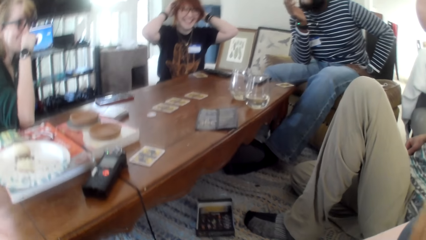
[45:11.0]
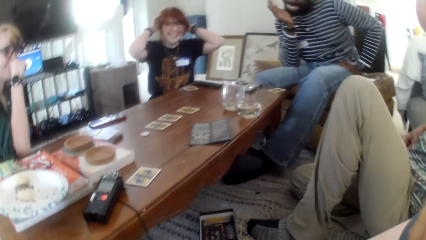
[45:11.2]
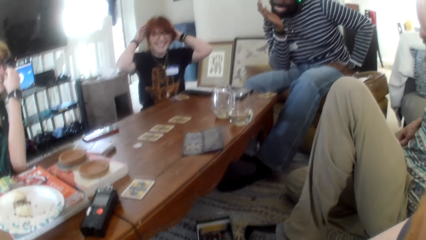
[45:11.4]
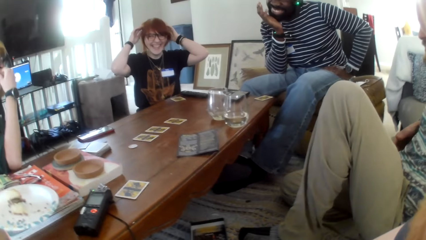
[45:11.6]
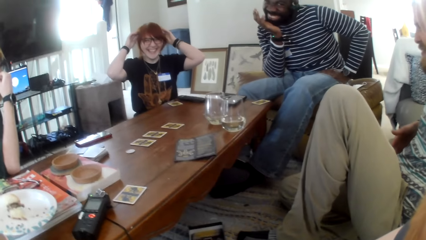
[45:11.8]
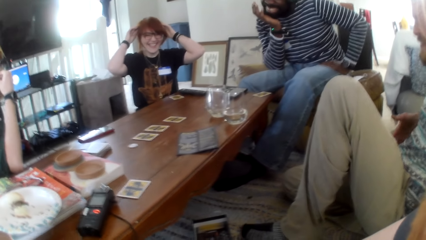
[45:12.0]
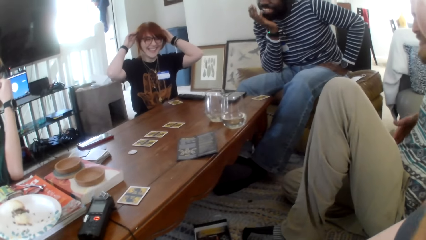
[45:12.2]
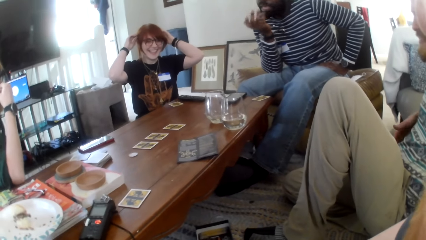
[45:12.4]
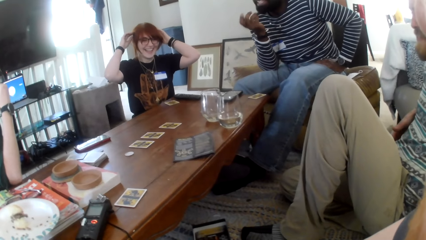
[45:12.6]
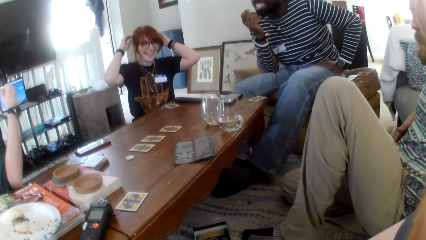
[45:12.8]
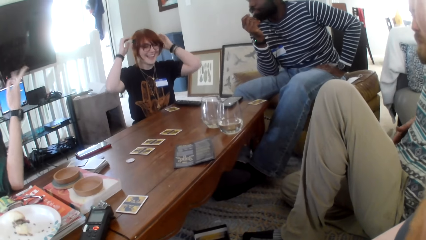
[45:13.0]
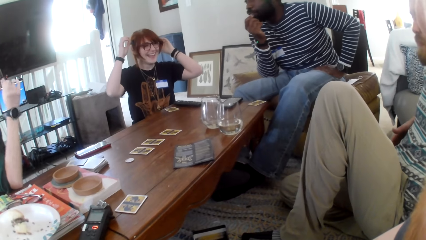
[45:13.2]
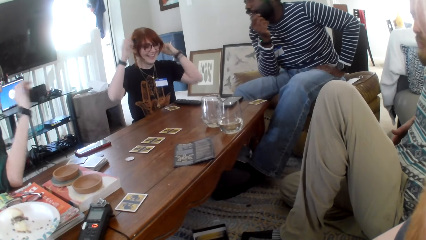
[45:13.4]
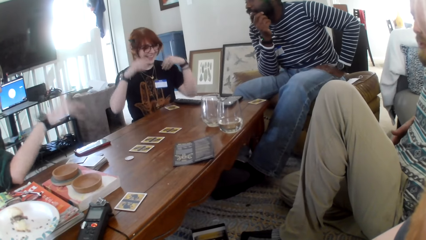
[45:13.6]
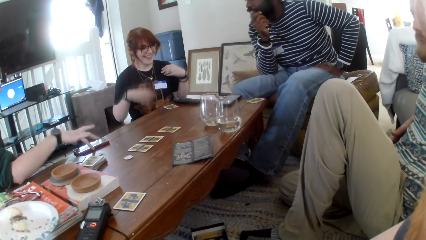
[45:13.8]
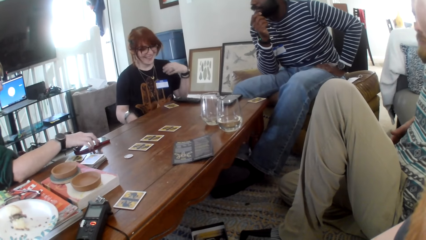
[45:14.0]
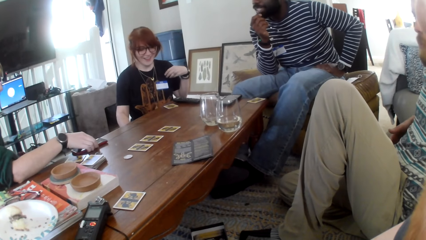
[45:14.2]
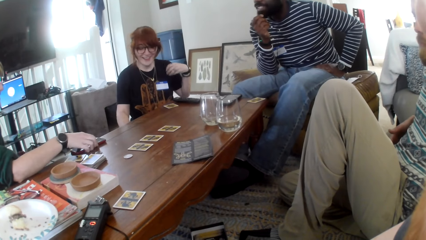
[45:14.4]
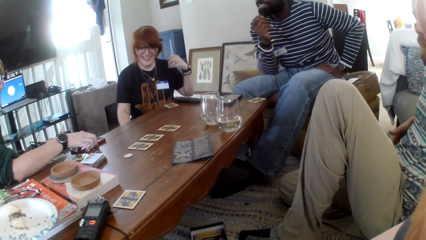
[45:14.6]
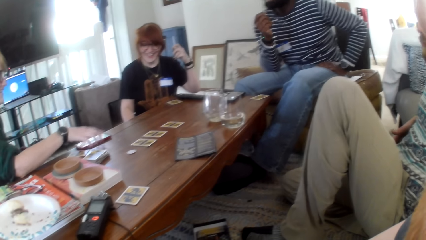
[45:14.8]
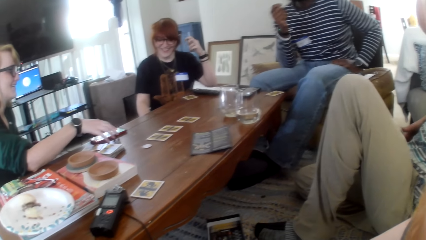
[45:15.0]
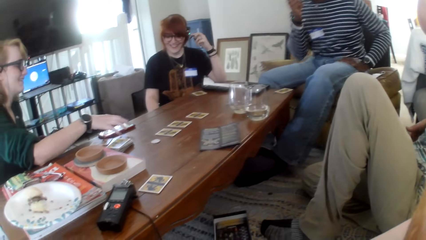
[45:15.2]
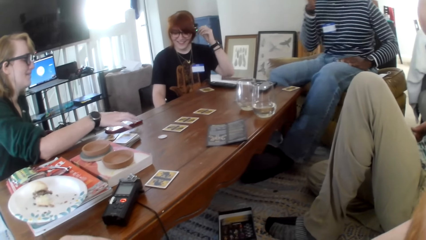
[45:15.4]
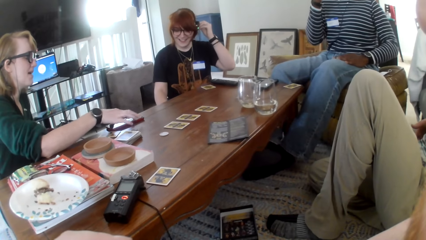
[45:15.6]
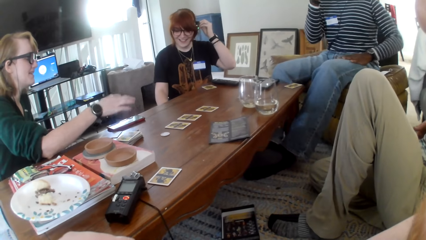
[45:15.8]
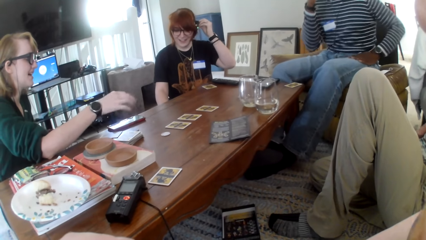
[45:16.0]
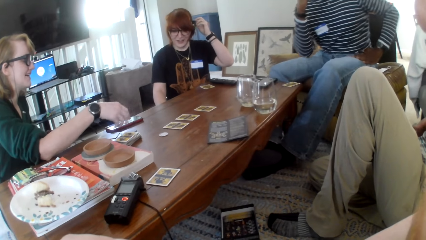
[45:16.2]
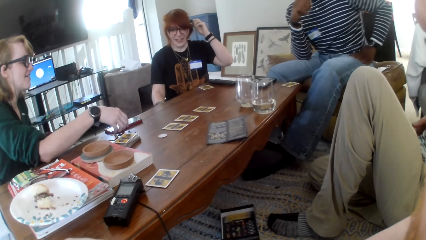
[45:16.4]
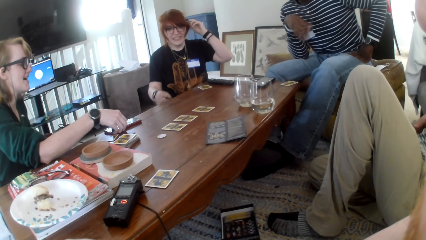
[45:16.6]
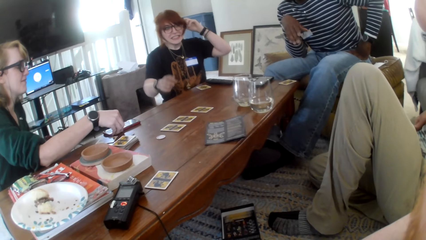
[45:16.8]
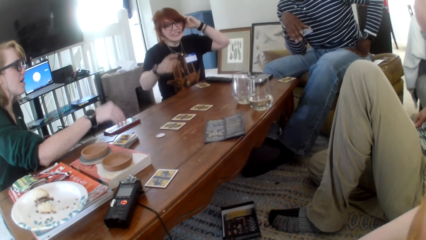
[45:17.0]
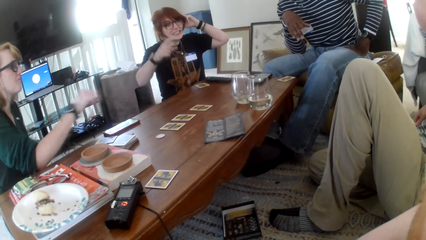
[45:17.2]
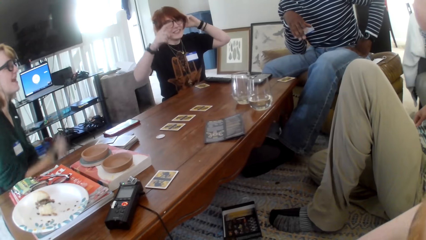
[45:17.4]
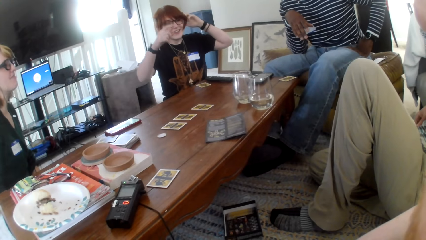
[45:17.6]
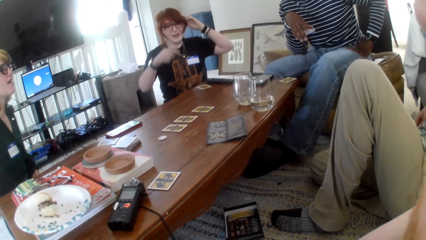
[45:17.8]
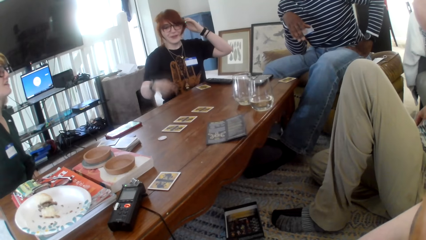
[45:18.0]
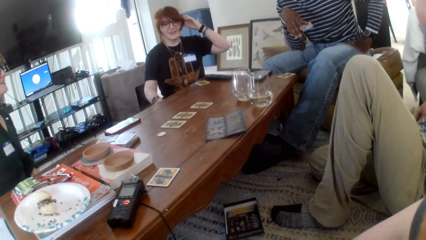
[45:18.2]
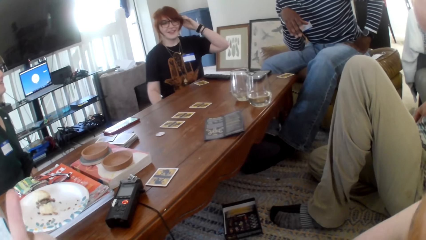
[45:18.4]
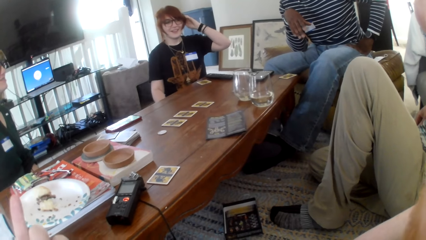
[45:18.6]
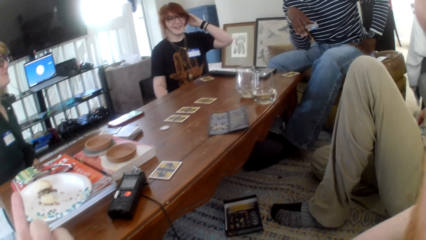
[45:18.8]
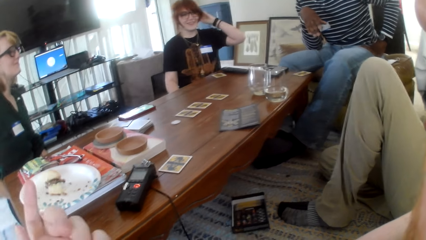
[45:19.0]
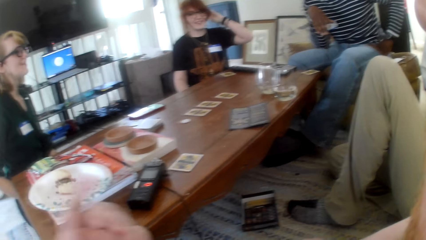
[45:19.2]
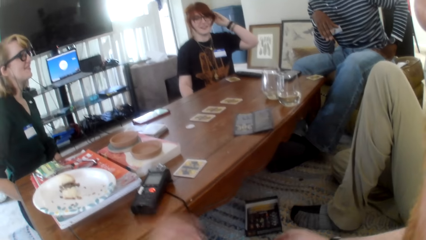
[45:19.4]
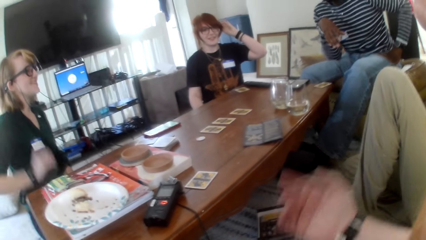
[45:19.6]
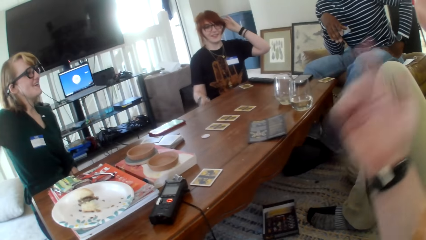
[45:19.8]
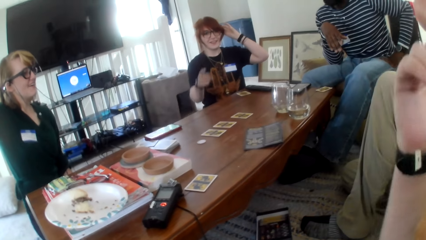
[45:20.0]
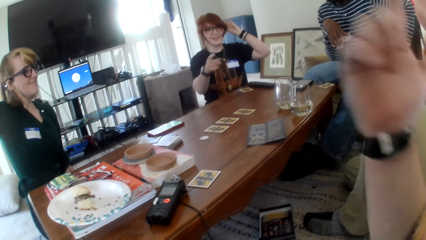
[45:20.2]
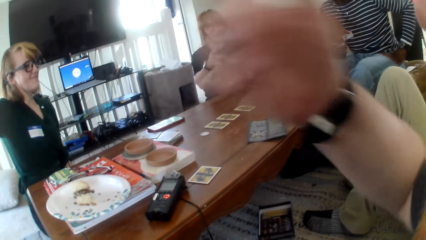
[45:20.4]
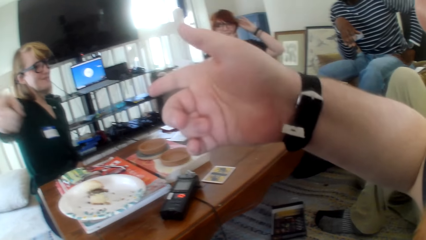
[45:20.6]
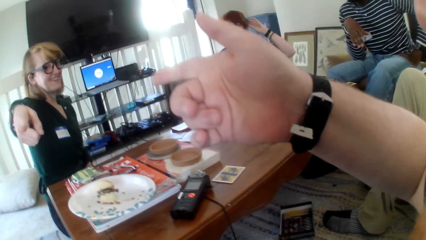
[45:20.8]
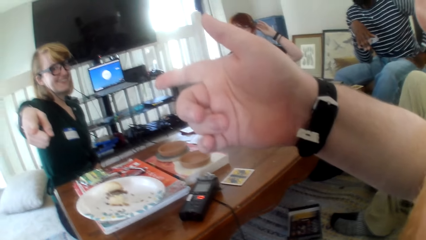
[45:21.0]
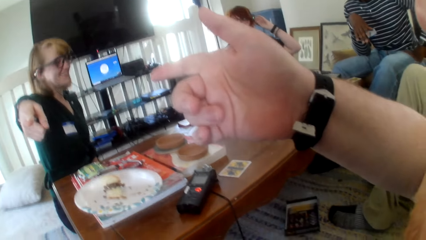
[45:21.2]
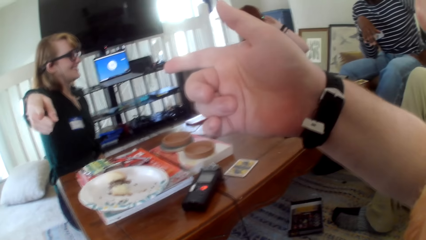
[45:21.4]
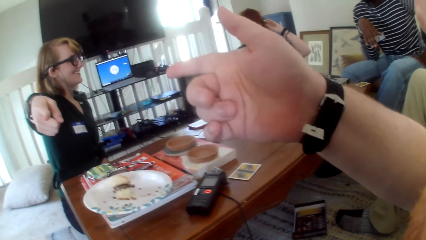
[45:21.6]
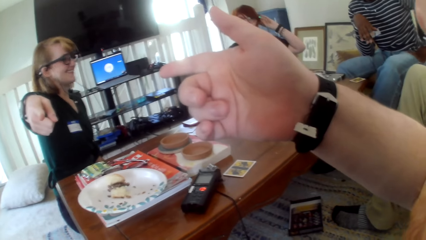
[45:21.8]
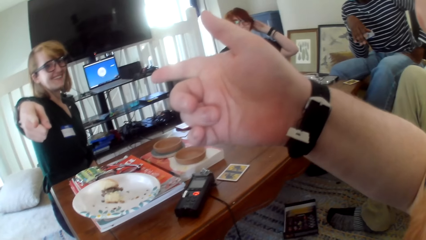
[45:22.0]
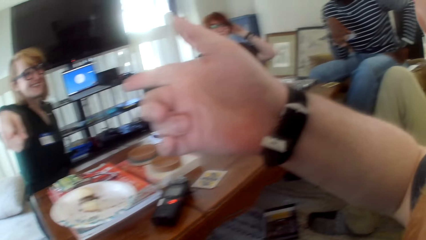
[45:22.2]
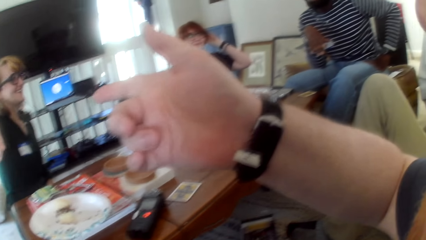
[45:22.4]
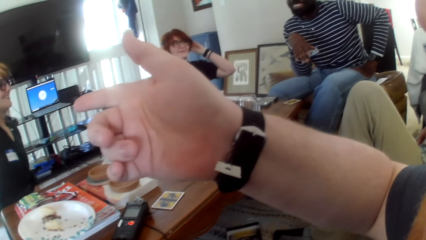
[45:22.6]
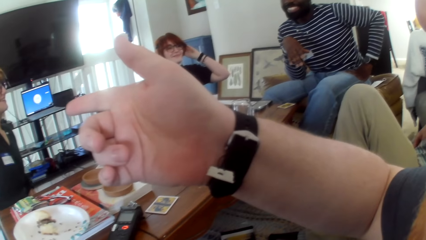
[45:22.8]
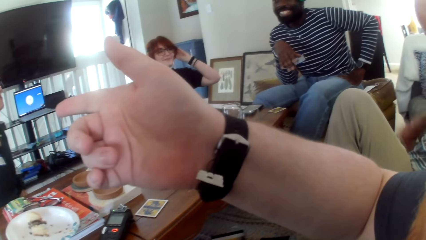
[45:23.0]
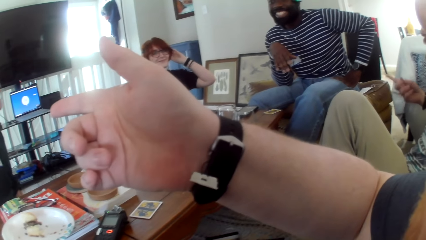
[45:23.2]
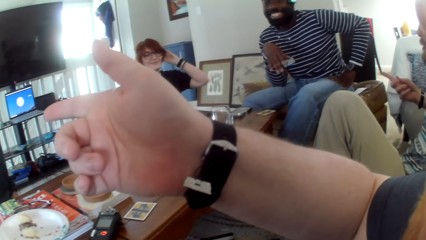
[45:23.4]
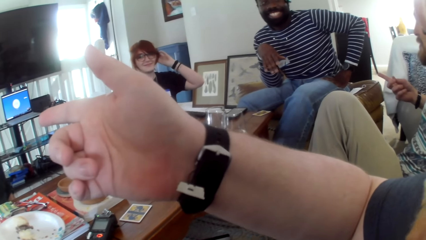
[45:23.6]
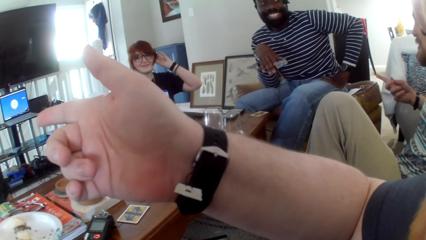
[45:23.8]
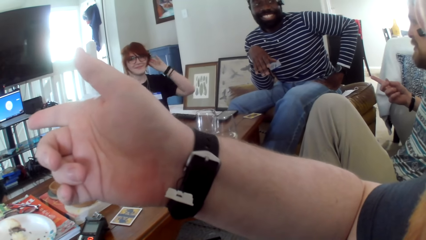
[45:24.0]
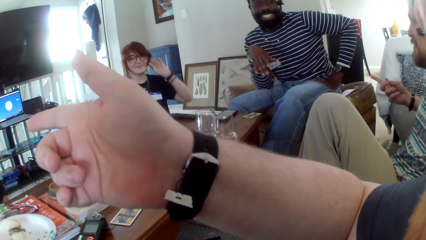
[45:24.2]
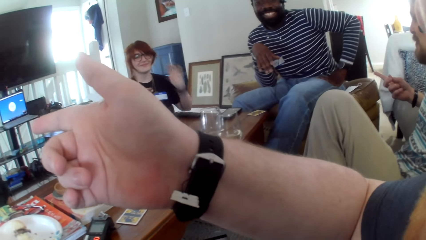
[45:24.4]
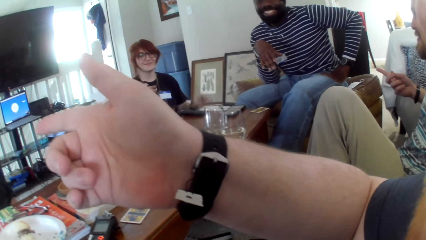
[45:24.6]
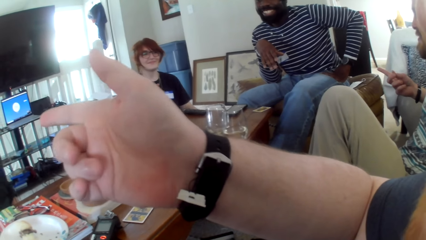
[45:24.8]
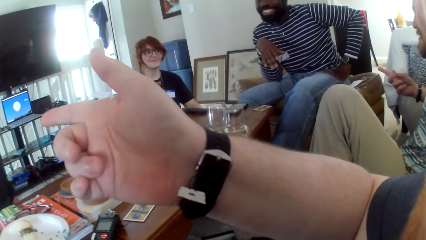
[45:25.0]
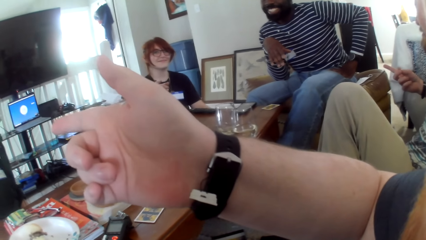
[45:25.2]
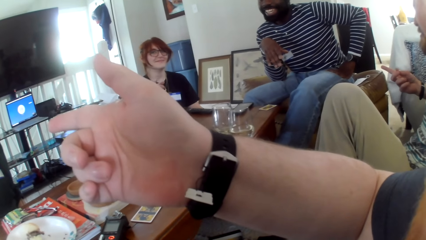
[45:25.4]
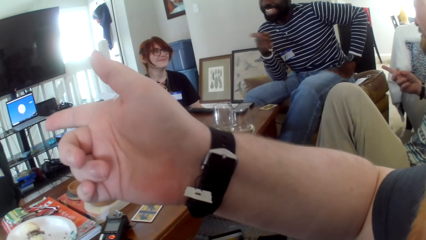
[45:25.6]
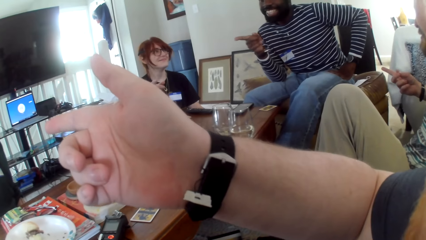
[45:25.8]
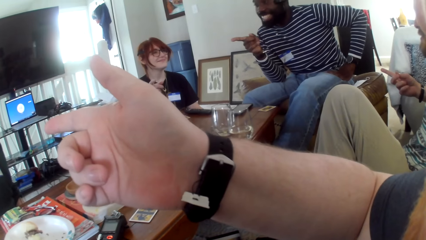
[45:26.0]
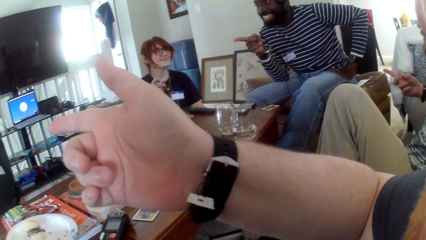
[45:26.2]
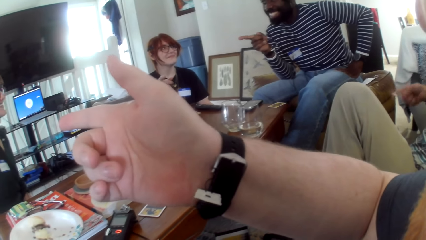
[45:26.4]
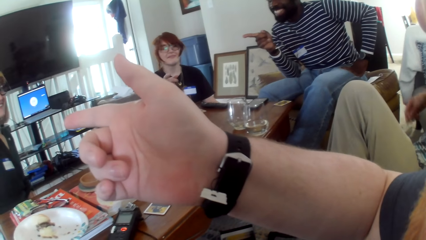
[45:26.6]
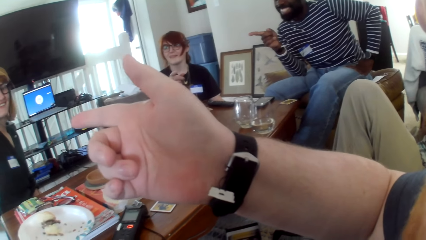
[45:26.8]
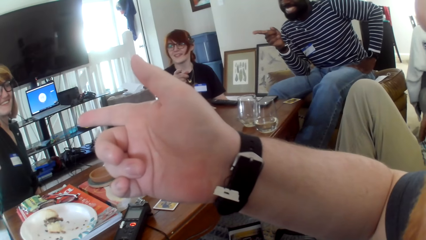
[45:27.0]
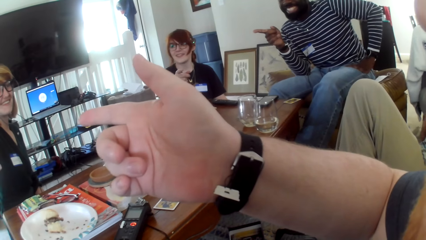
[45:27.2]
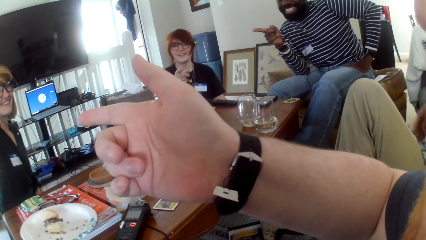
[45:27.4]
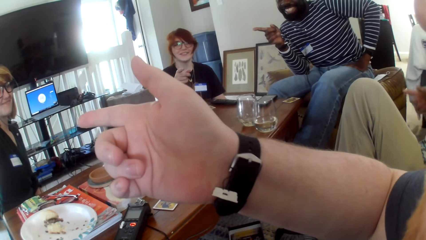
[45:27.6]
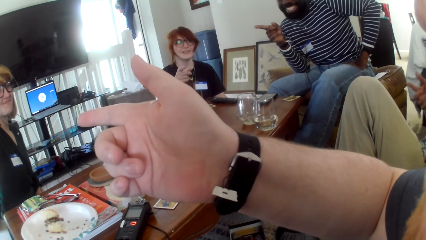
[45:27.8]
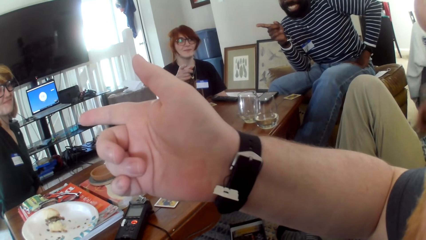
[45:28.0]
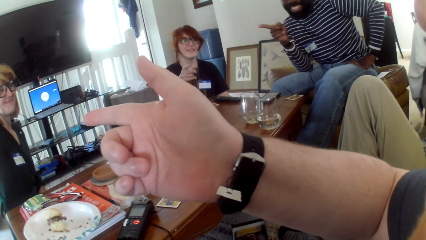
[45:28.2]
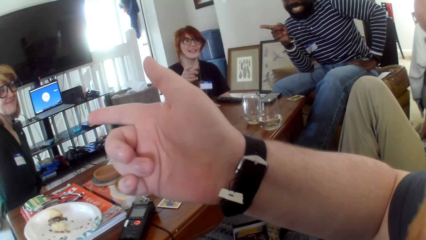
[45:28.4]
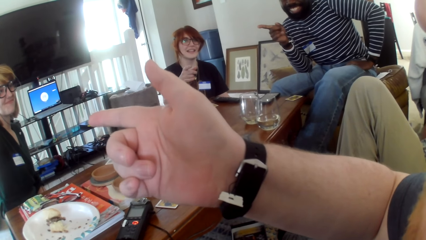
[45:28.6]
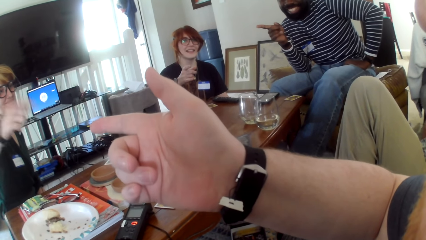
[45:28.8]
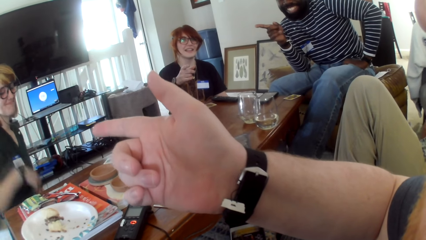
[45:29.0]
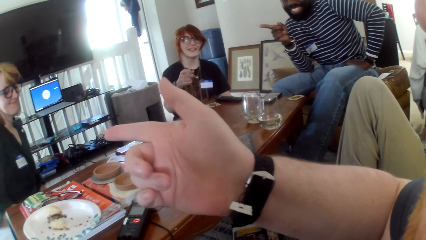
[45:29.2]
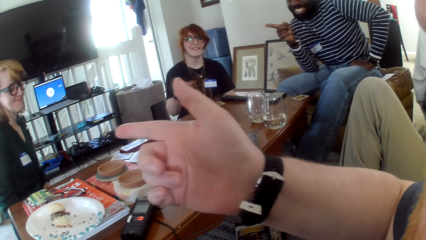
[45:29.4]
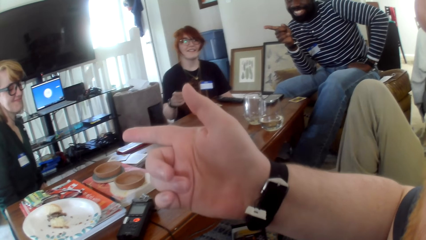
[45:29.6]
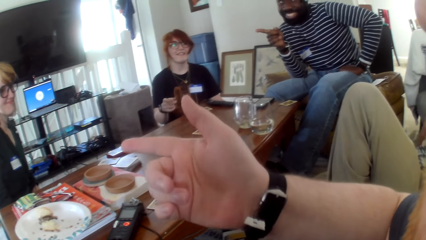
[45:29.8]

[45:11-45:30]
The camera wearer talks. They swing the hand and look around. A man talks. A person operates the phone. A woman moves a hand. The person checks the phone. The camera wearer points at the person. The person points at the camera wearer. Another person points at another person. Another person points at the first person.
